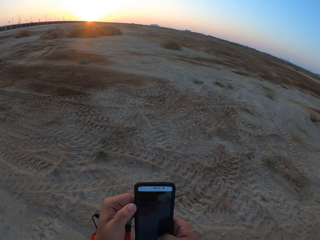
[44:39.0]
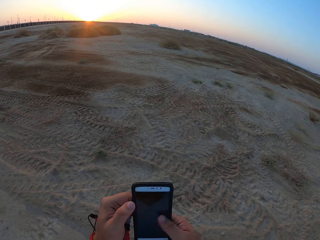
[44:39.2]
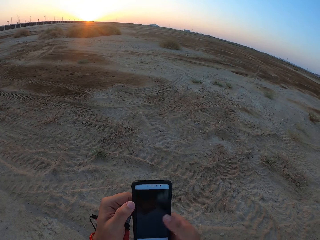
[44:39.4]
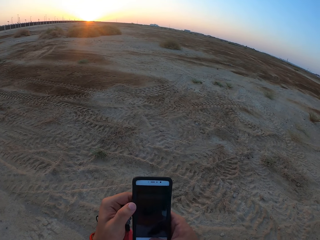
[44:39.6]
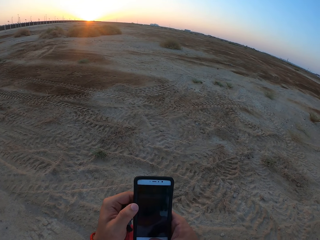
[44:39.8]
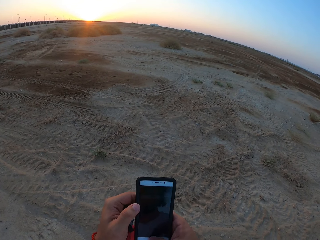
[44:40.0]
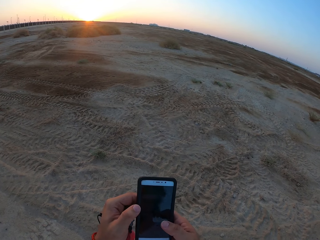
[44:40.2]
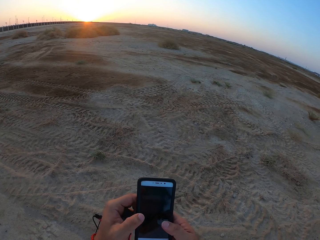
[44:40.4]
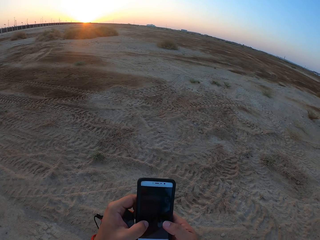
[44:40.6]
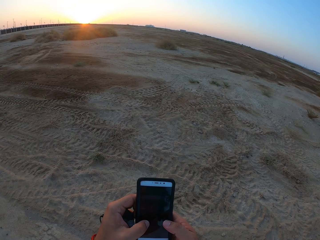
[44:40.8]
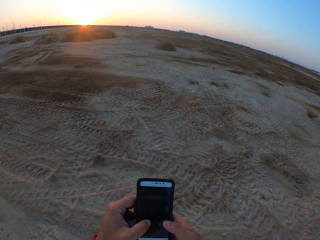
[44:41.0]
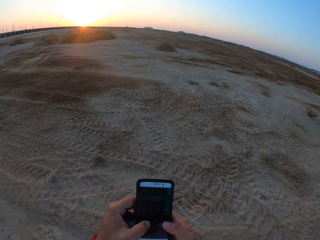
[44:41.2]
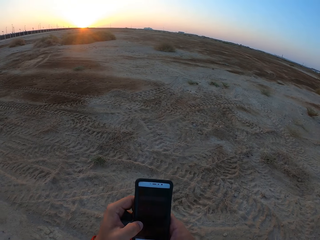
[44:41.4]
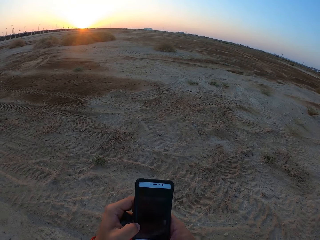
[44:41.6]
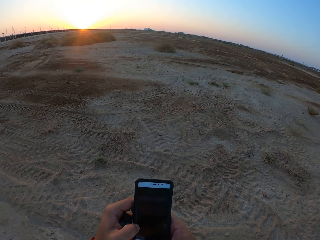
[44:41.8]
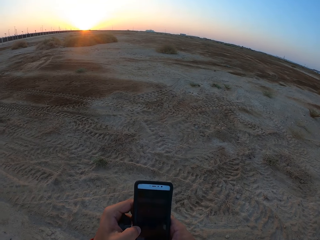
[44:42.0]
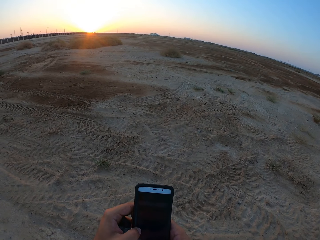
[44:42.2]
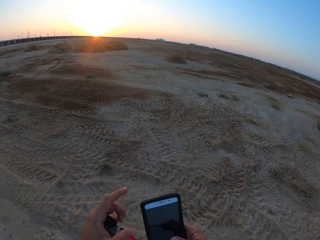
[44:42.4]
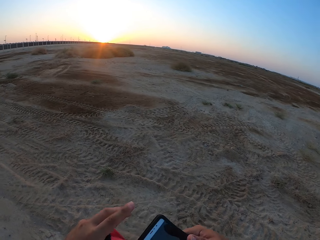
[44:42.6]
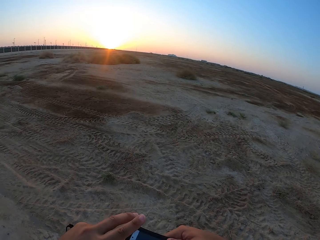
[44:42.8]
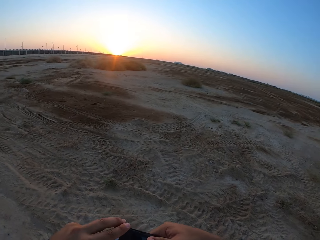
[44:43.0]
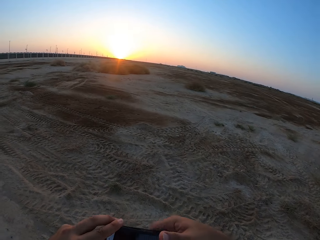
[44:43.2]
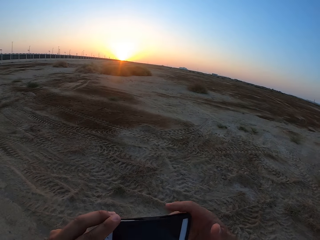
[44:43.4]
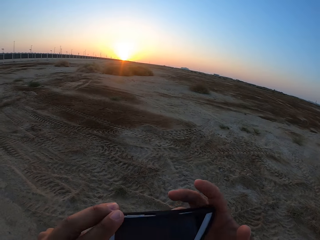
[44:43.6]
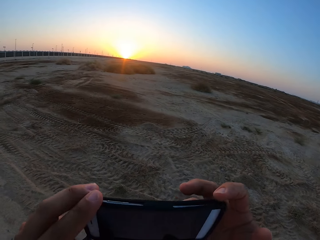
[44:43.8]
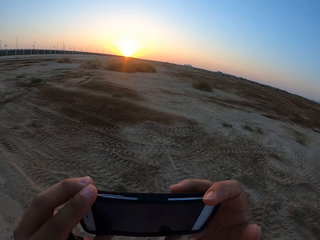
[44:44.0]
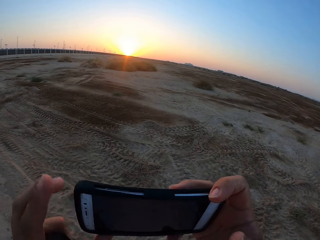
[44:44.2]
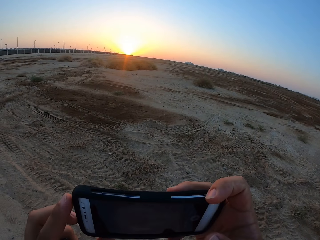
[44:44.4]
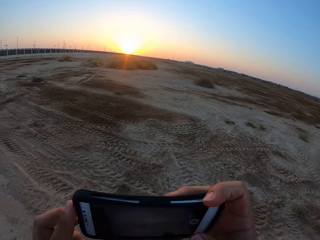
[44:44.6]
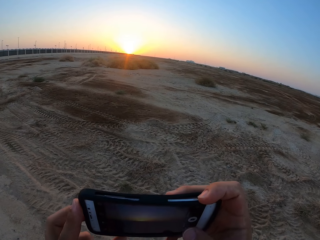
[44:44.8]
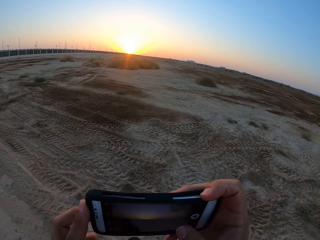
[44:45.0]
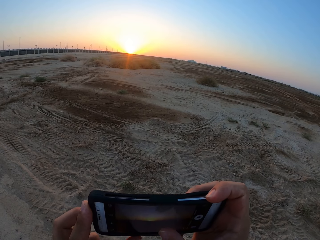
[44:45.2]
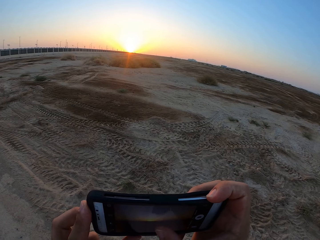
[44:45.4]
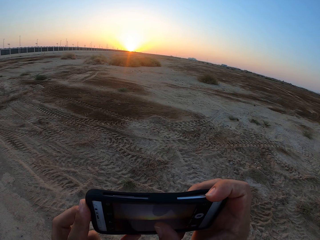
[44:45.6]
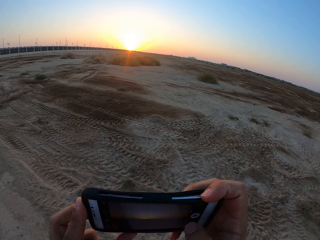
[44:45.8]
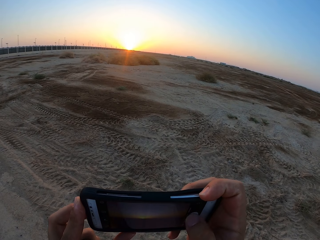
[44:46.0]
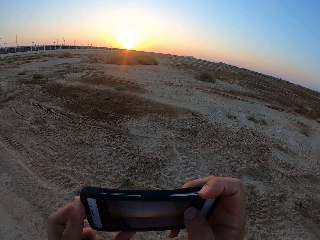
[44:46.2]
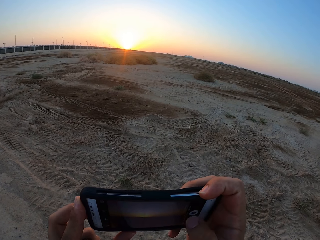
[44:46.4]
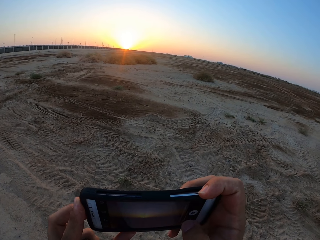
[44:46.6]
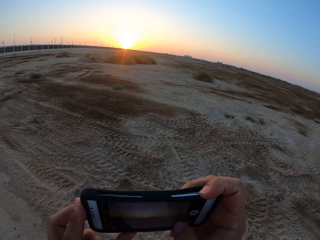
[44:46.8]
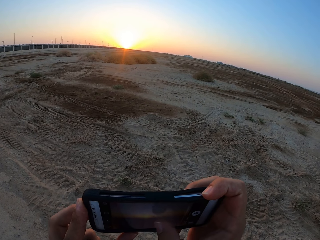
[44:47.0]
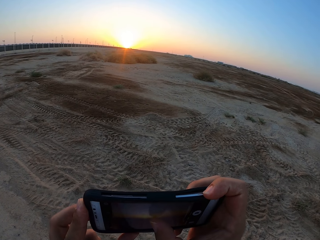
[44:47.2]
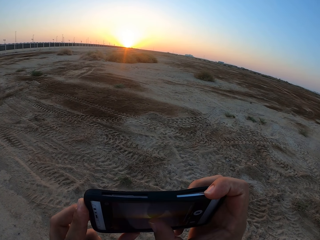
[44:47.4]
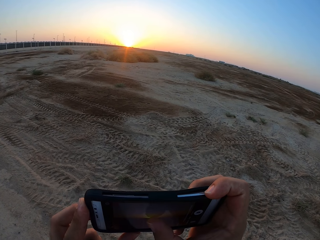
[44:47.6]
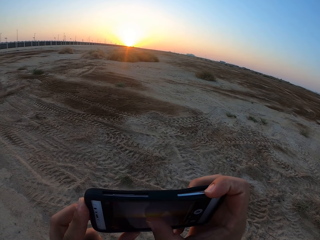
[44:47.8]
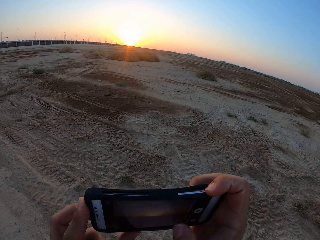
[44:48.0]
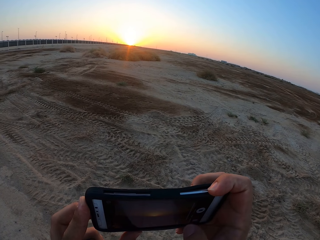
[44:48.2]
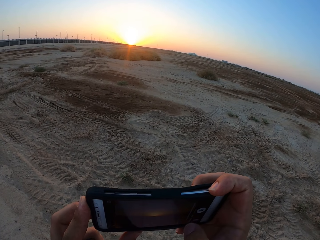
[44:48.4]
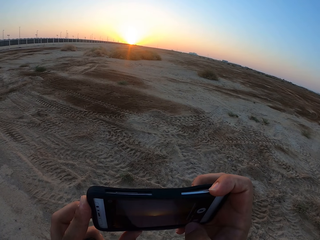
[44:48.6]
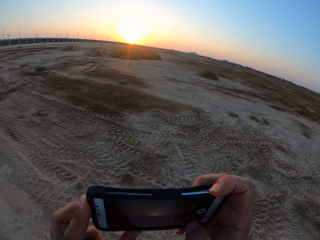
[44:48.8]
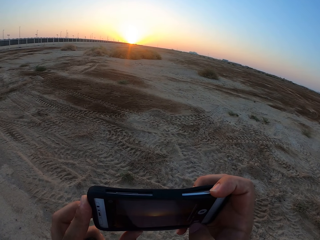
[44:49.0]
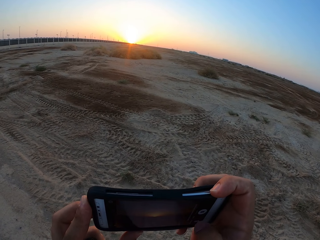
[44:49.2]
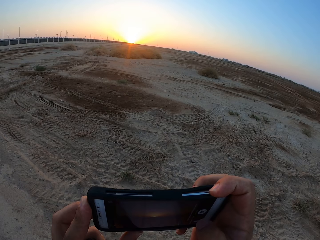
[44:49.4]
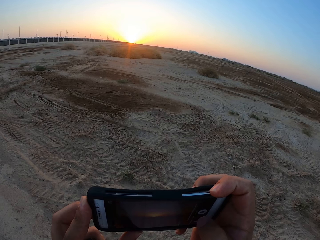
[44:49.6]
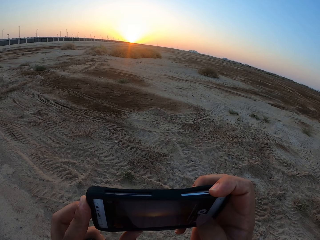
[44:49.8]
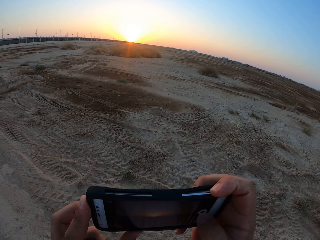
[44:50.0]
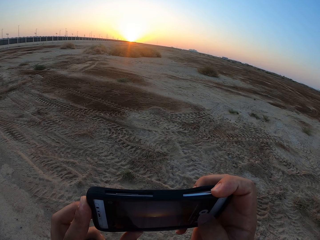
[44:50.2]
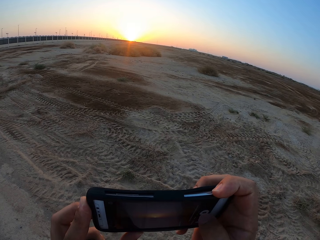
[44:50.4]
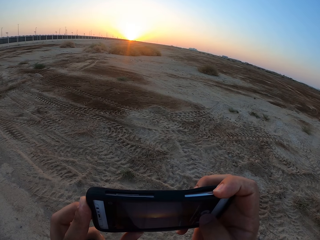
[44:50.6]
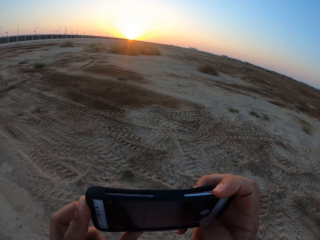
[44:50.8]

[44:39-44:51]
The camera wearer turns the phone. They take a picture.

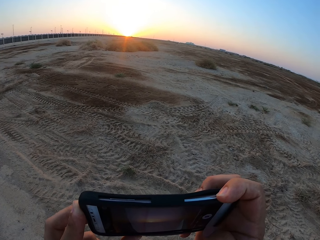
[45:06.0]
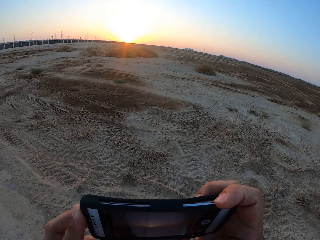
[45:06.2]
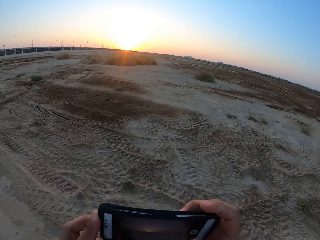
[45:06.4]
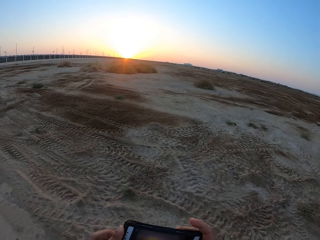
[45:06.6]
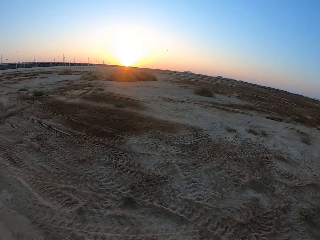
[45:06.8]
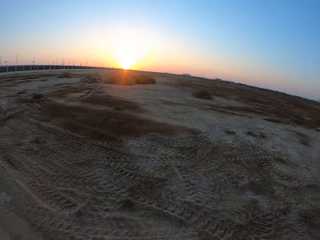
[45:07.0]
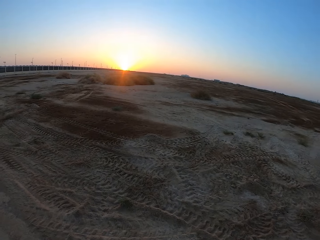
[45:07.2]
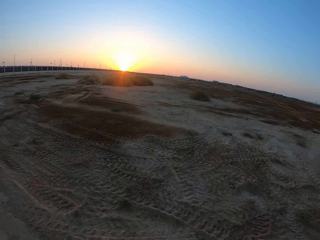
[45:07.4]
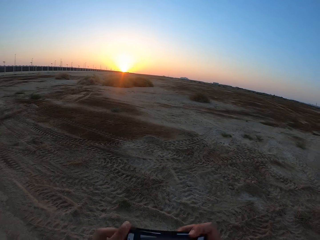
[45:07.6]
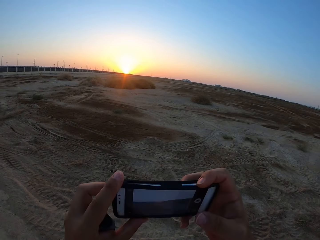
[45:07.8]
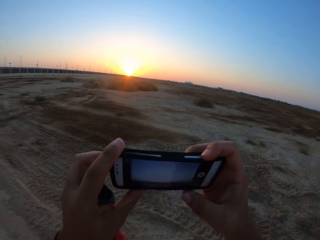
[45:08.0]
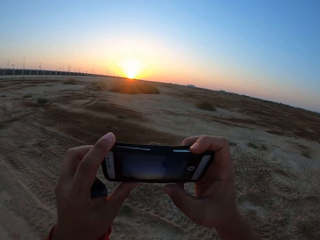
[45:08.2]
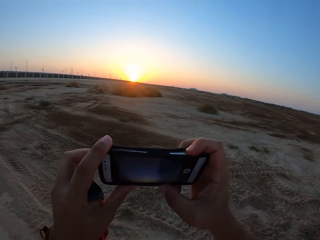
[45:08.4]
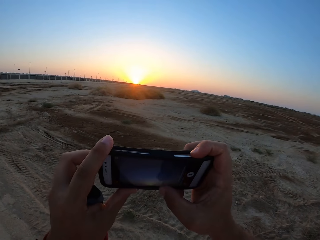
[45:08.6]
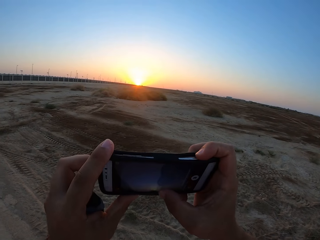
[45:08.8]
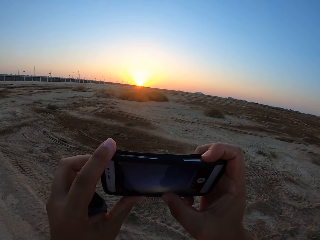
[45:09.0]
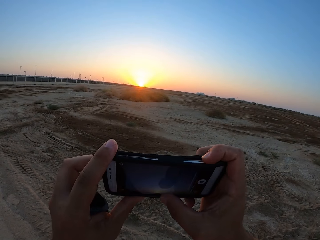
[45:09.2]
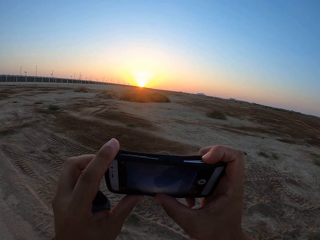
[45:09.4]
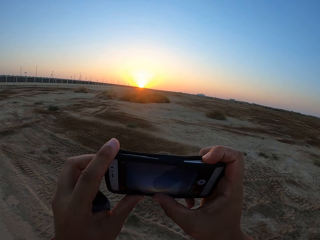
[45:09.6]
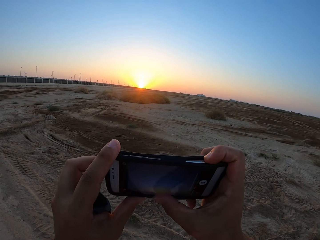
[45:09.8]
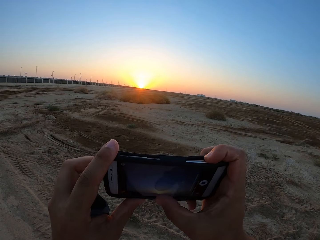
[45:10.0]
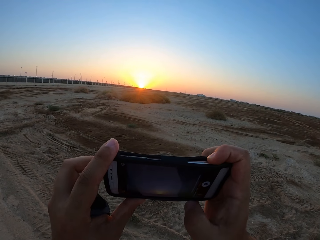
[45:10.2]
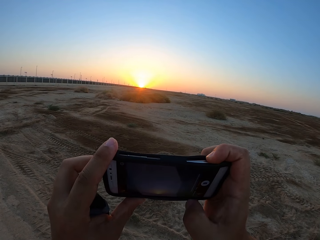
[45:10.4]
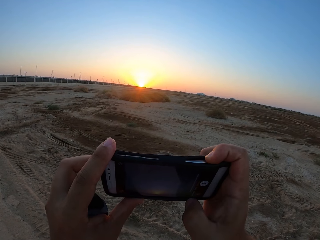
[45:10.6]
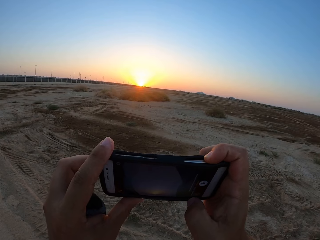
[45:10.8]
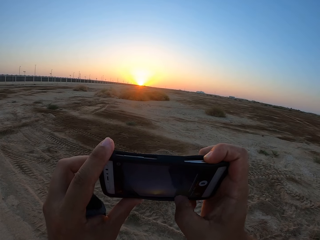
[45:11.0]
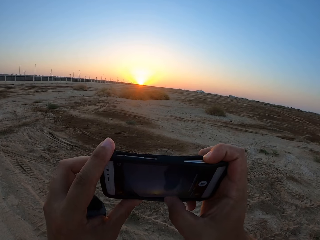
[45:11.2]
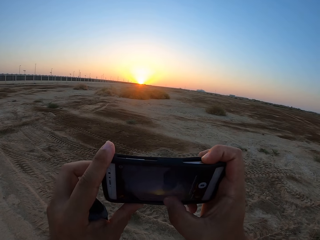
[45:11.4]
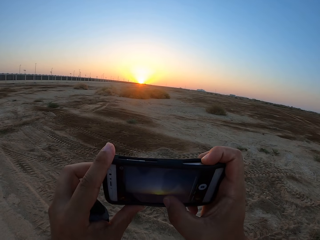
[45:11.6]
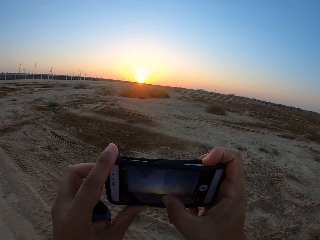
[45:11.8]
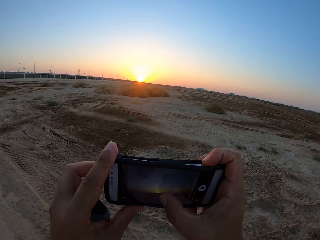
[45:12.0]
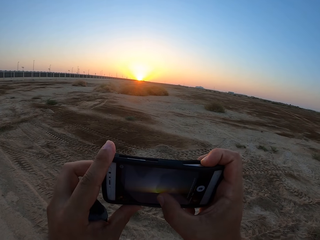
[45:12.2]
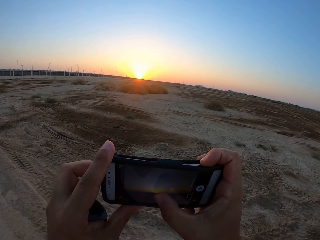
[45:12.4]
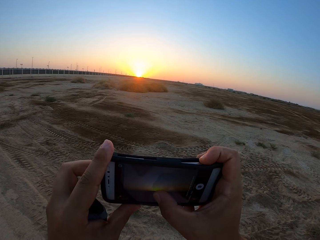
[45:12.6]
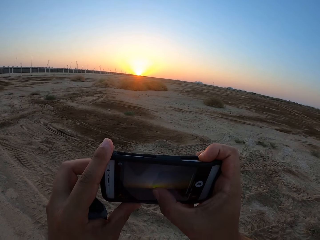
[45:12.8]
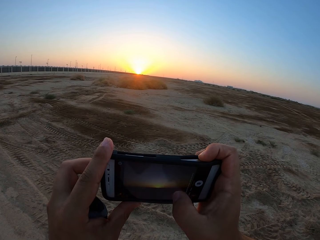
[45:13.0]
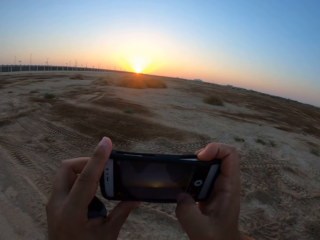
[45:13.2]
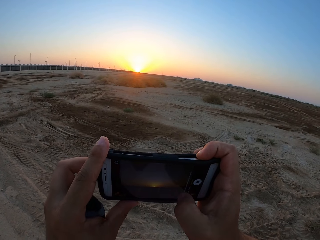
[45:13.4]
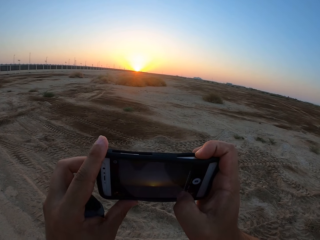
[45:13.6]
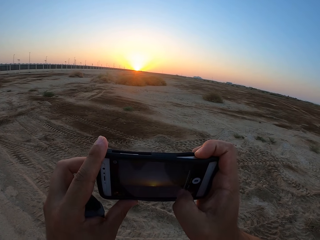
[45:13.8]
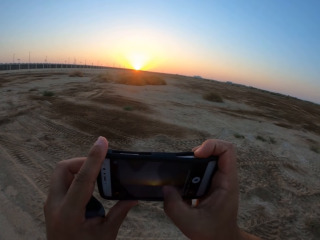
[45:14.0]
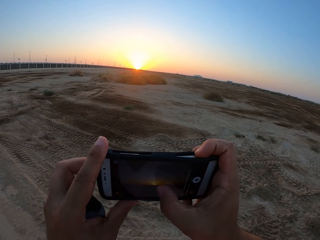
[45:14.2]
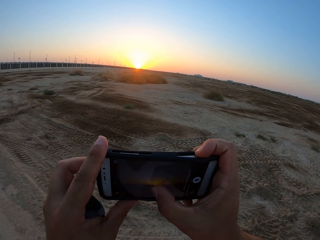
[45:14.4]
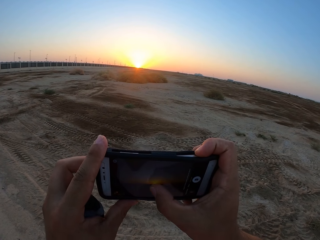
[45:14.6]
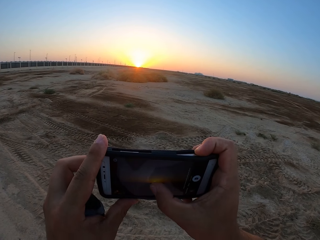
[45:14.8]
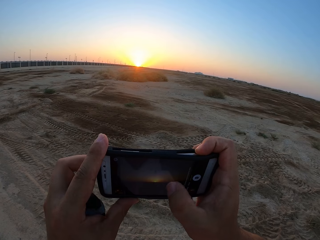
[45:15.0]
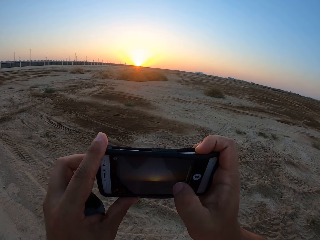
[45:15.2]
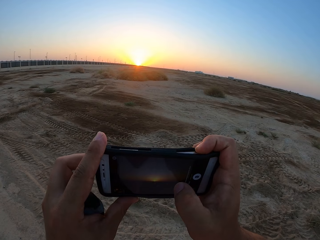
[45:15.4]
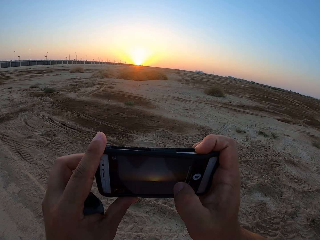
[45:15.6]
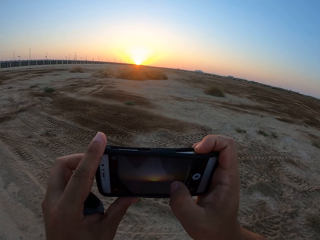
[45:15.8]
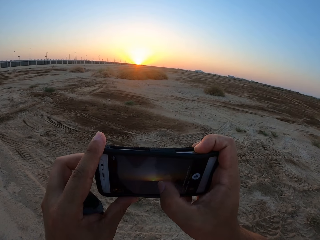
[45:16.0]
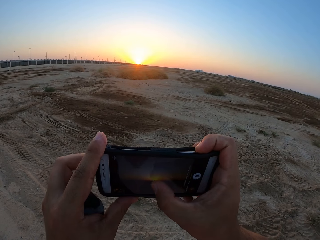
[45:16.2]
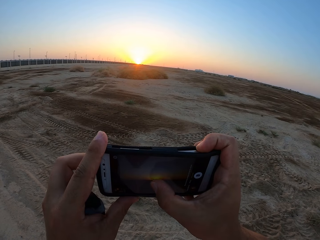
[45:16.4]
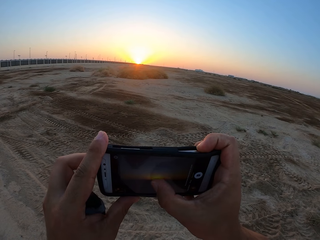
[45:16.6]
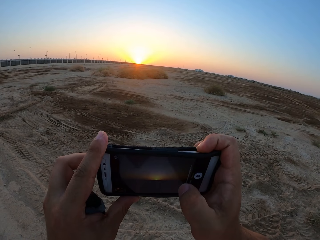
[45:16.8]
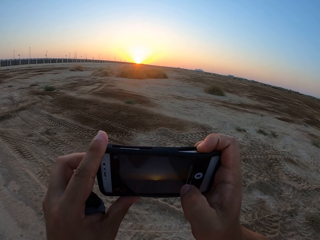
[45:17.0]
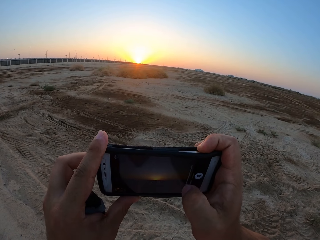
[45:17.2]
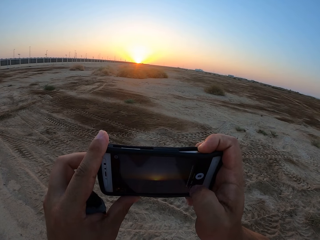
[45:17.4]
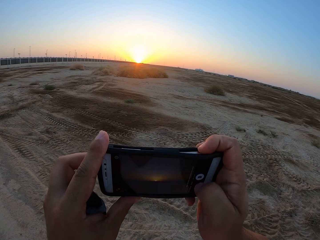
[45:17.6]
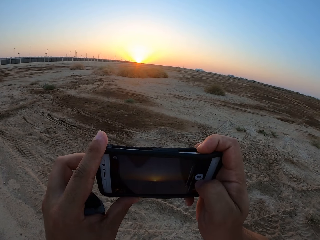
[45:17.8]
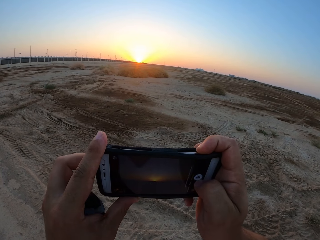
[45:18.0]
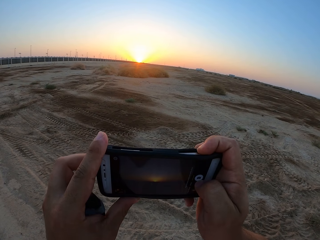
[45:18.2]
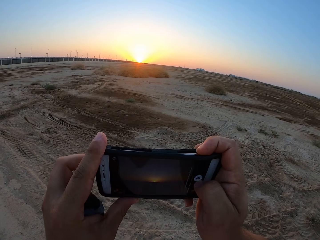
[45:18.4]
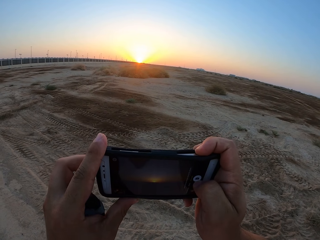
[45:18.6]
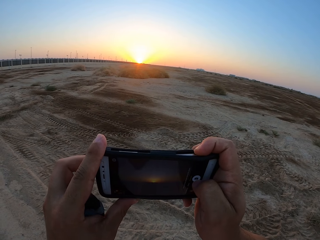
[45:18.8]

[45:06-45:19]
The camera wearer looks around. They take a picture.
